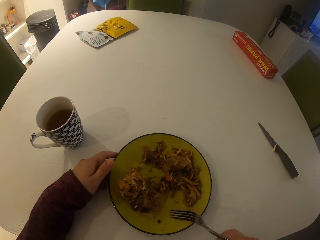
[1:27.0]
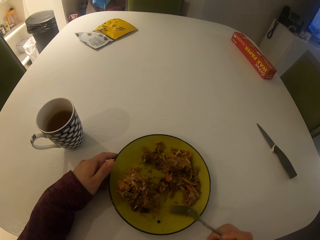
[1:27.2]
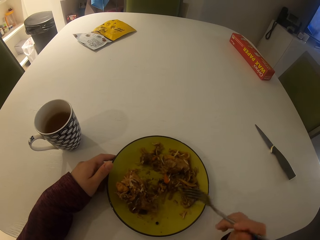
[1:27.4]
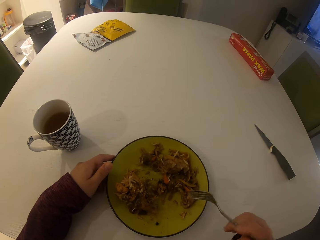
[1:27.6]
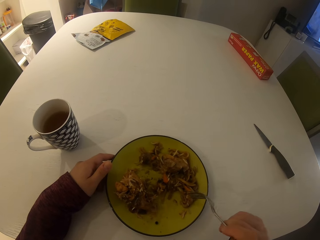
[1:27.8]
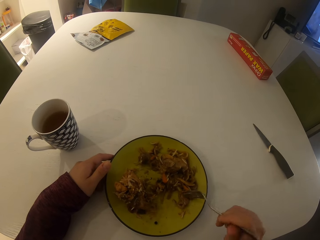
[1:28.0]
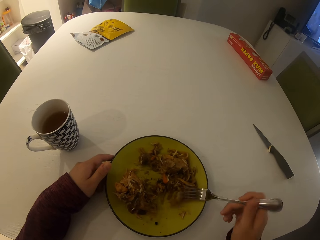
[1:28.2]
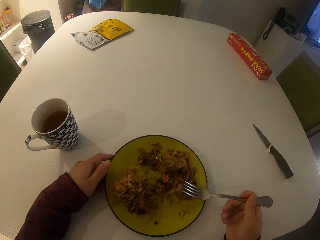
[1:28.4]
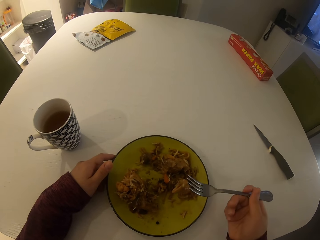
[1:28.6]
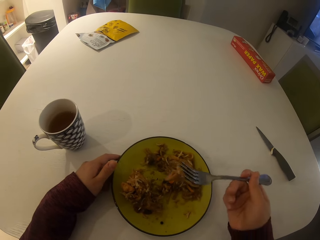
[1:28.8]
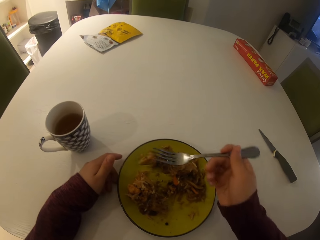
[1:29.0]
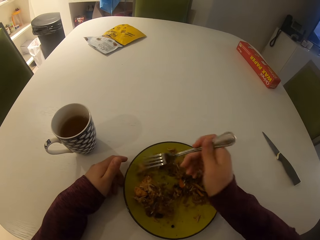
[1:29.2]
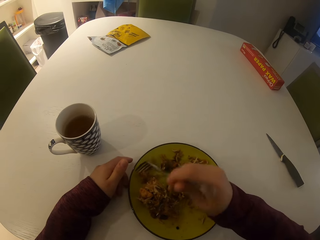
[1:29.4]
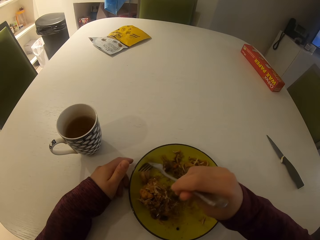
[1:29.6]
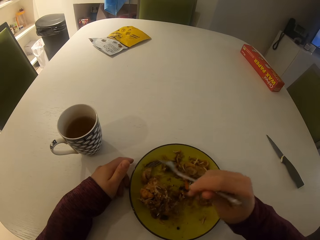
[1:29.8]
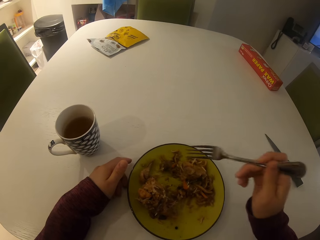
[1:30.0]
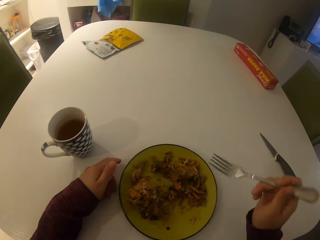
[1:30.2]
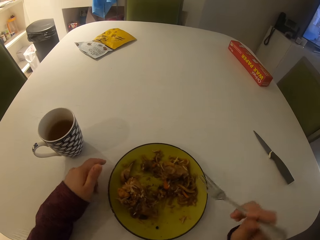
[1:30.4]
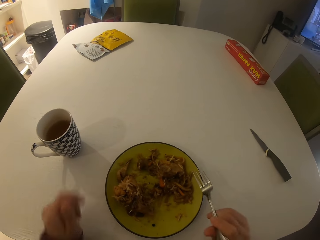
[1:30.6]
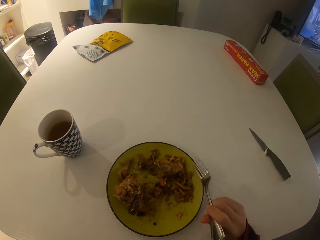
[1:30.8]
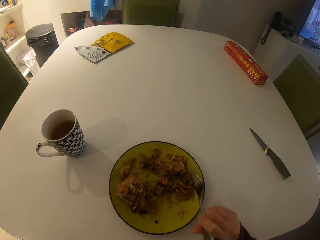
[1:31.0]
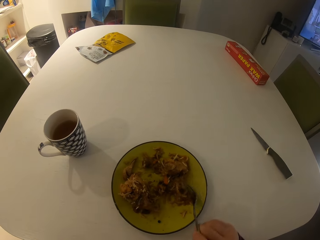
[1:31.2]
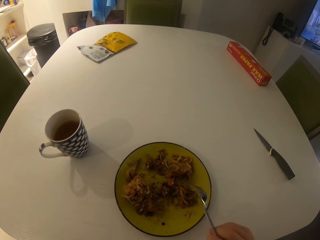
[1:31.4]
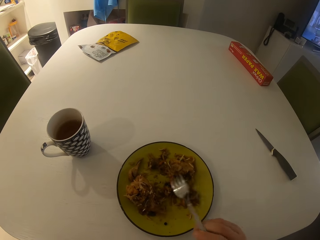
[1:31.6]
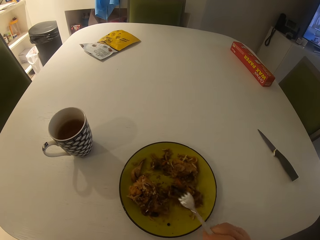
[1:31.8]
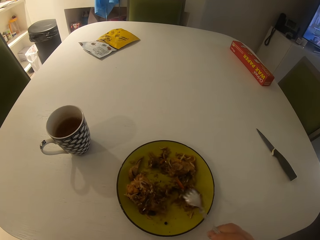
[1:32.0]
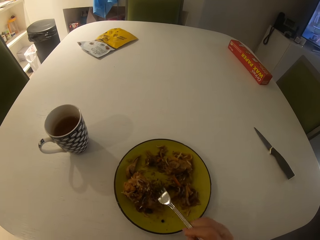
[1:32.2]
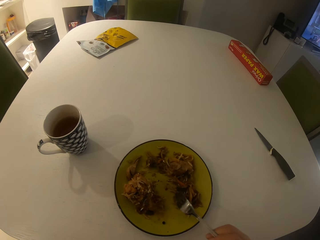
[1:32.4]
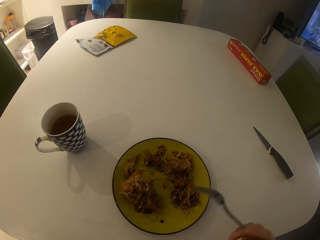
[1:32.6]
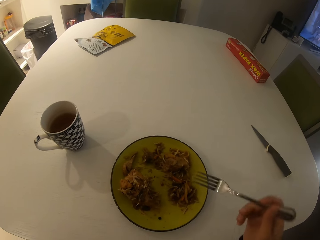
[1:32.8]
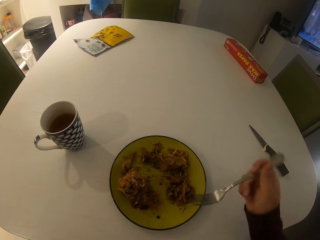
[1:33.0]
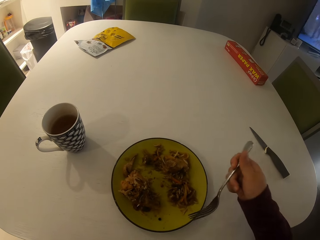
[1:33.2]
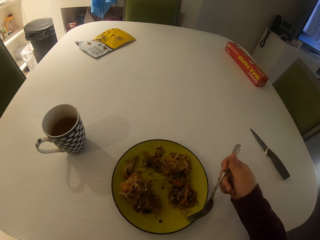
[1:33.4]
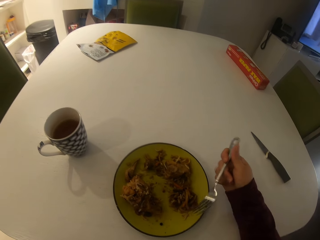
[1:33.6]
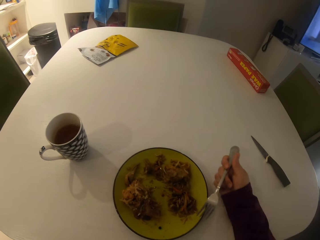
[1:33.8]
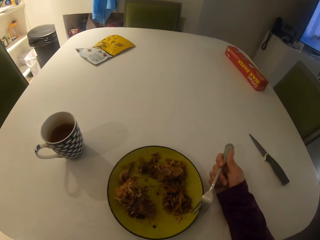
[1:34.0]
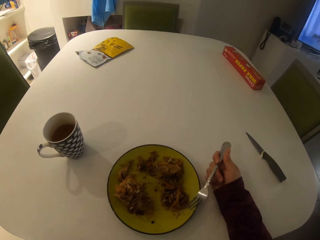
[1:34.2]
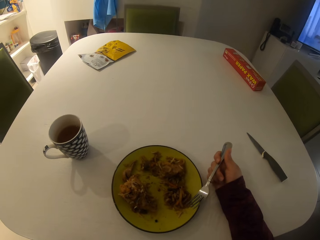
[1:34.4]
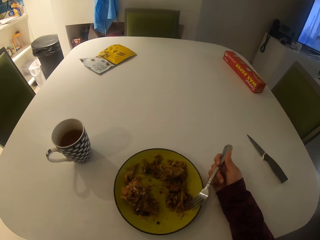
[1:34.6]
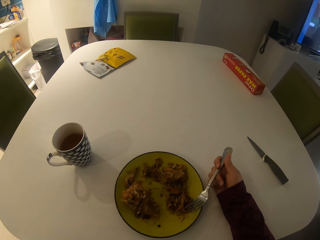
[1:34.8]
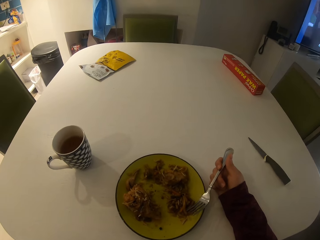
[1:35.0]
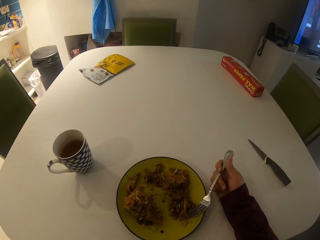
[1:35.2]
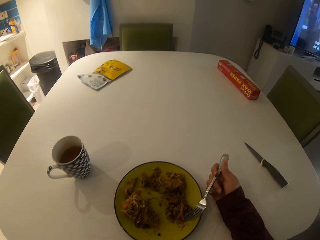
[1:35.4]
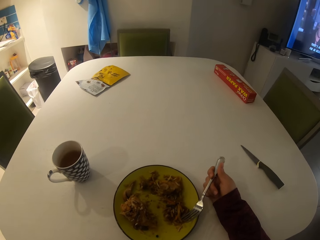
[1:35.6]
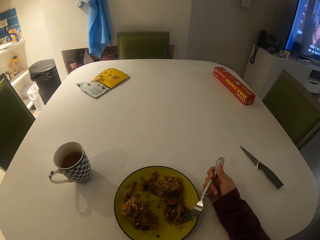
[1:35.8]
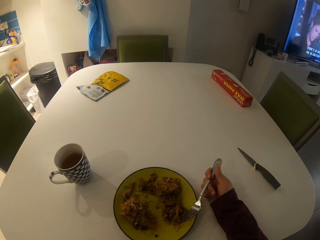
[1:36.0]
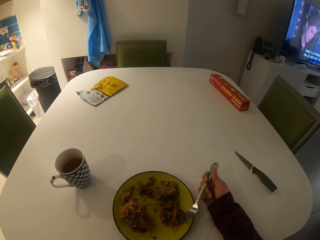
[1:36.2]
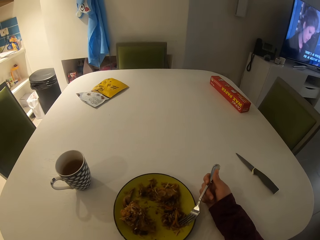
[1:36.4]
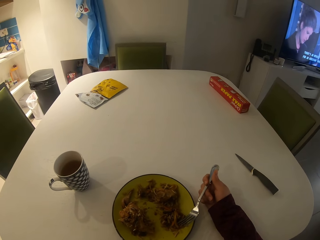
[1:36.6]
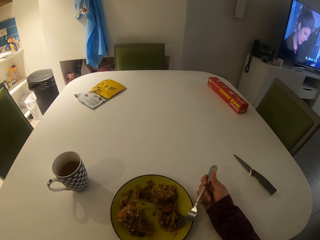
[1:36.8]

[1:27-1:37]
The camera wearer moves the food on the plate with the fork.

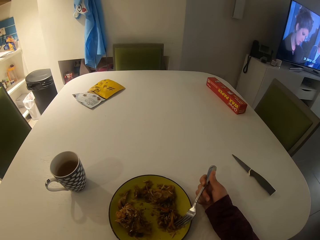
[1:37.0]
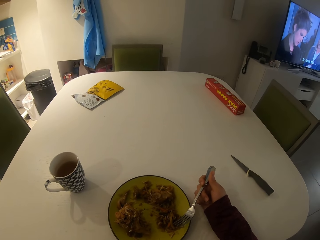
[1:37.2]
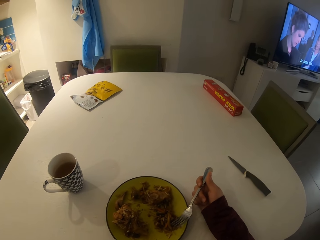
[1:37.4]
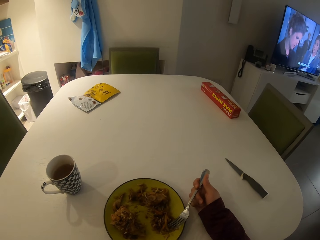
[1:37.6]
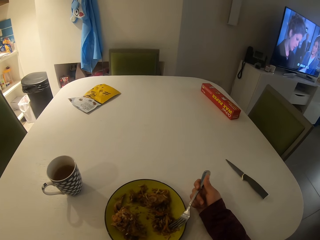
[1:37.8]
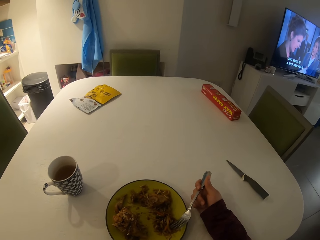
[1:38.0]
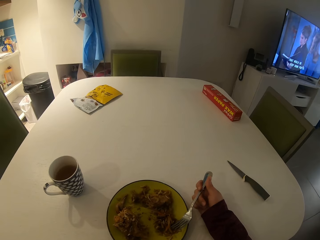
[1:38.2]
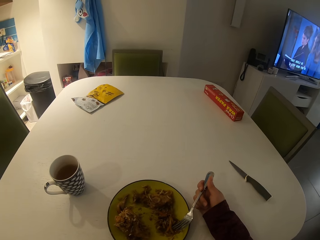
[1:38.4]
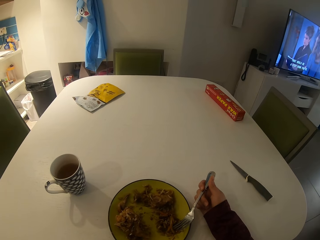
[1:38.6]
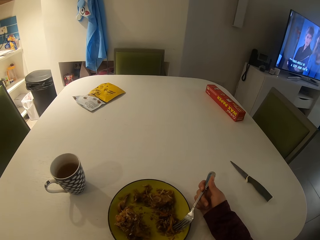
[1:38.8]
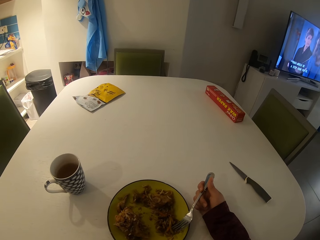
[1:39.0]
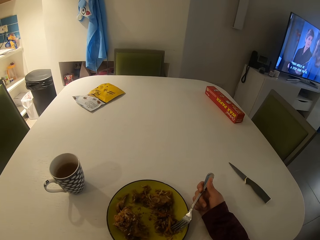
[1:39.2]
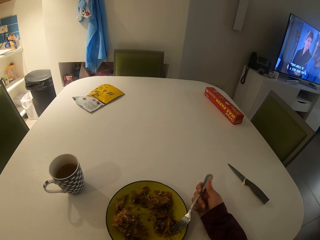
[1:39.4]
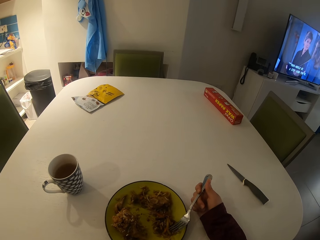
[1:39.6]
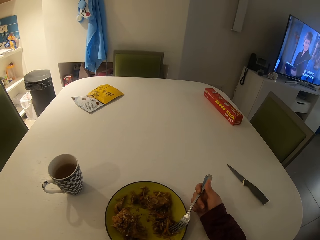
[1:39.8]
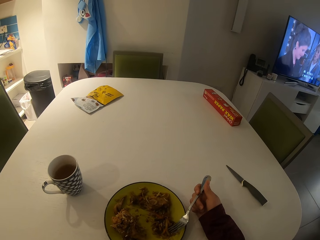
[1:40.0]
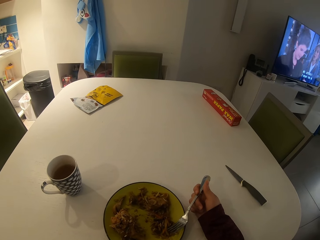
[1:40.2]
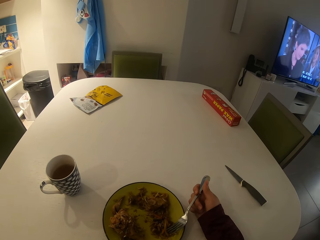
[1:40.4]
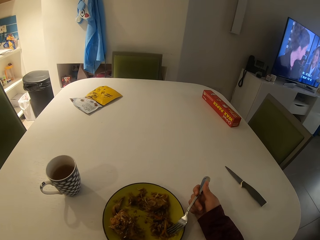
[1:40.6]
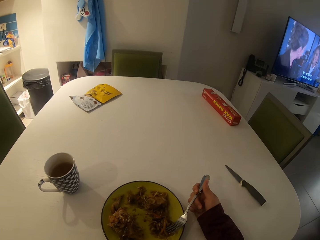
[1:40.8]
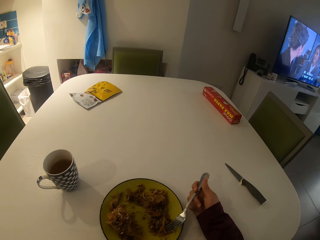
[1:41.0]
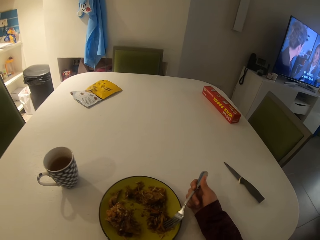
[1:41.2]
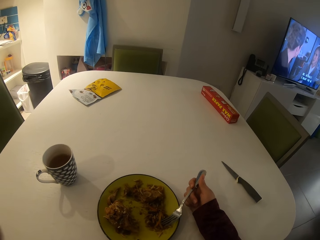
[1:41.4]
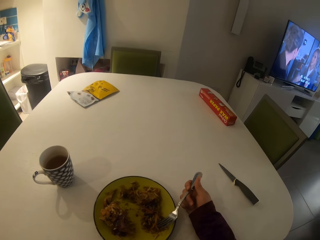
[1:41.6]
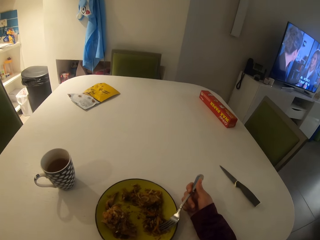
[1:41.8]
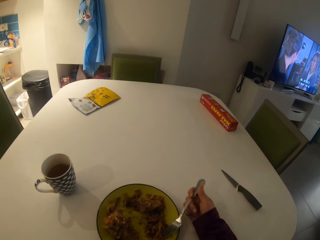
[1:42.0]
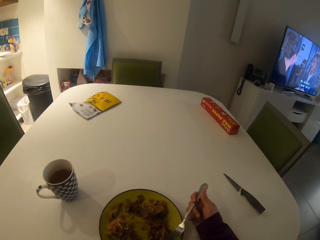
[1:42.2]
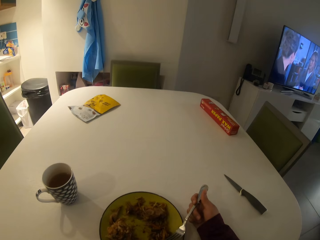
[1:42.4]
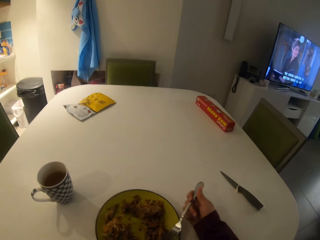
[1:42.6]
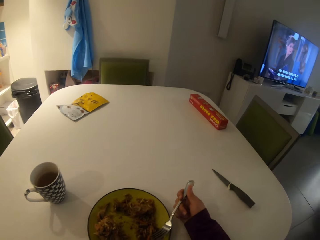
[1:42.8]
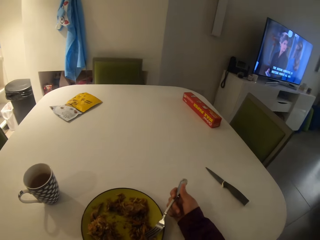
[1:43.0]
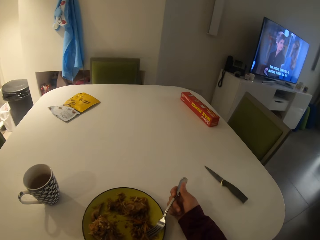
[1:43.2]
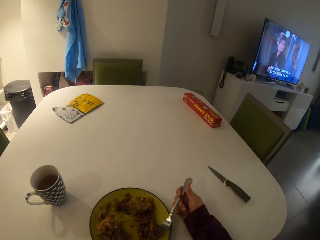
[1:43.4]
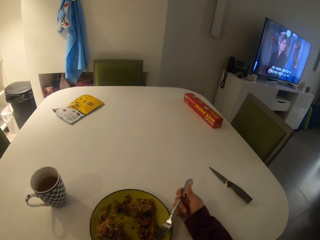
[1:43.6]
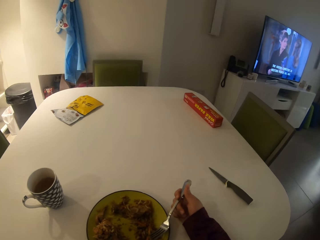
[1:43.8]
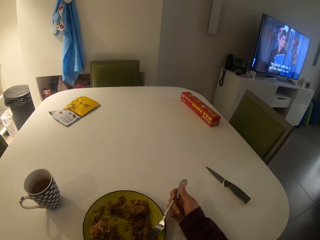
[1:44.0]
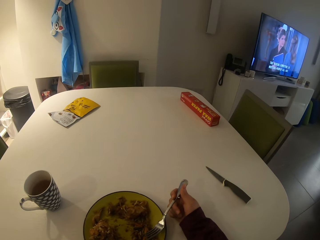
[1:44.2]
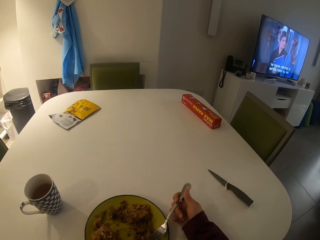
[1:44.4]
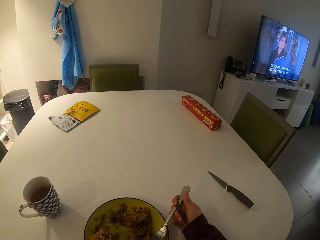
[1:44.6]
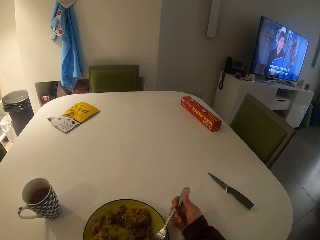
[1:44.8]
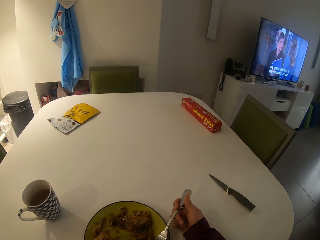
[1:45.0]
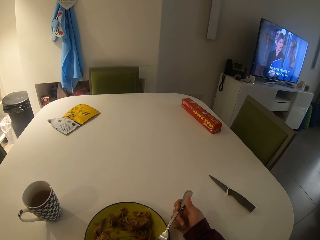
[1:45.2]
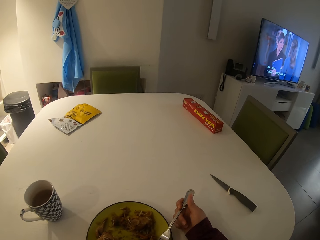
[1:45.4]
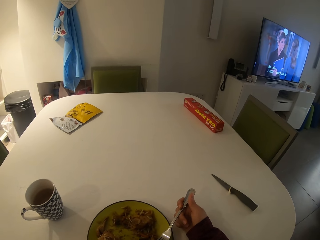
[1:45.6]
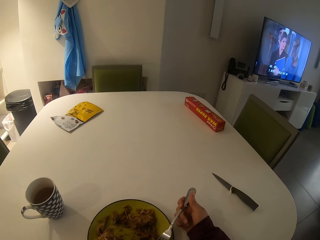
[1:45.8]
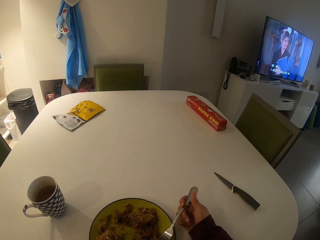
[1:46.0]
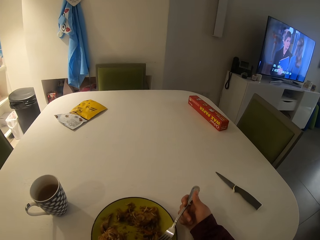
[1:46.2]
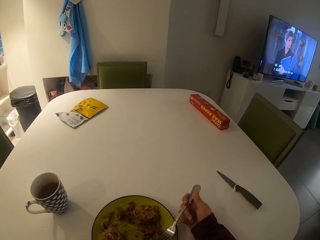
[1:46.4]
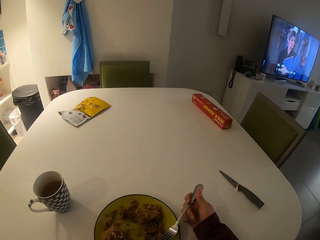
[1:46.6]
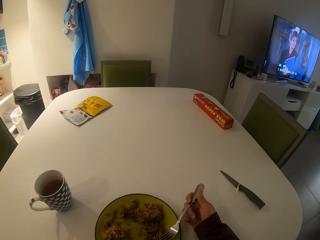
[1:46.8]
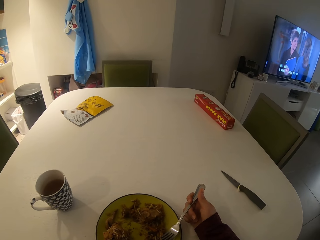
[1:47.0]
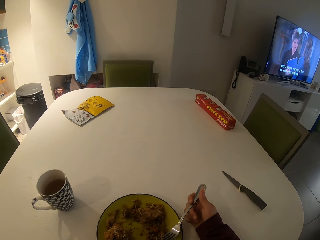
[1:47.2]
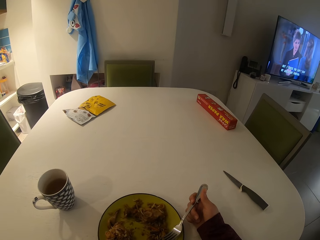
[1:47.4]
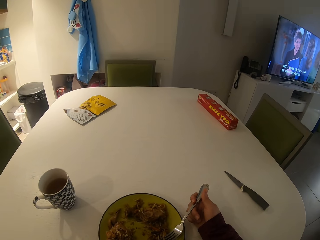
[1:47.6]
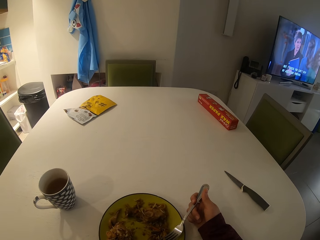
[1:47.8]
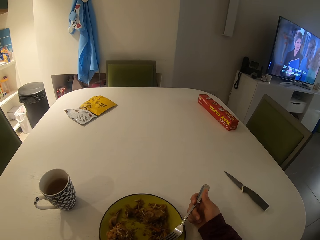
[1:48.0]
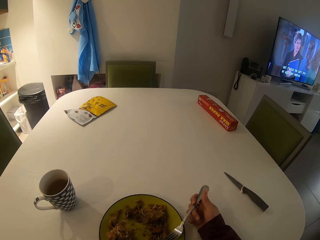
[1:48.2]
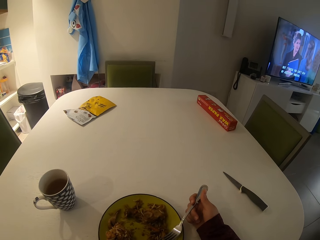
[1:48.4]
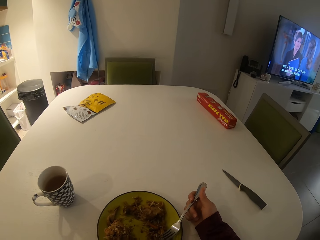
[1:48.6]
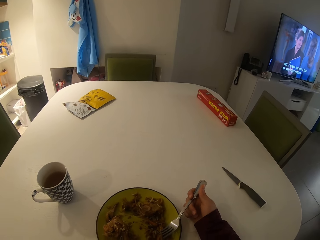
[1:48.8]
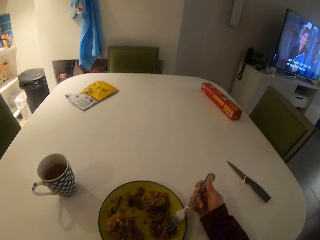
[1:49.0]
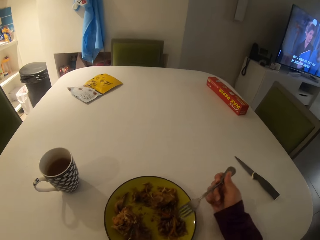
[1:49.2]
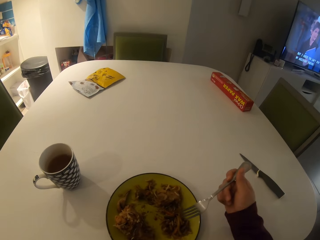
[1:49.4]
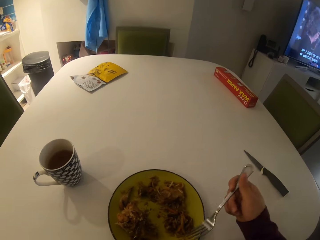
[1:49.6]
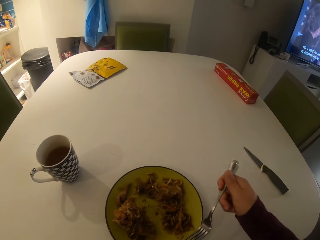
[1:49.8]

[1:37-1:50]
The camera wearer turns around the room.
